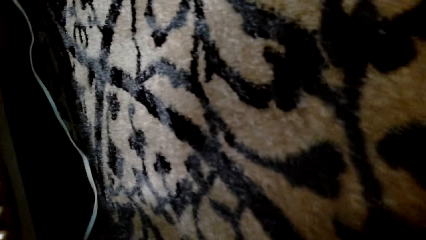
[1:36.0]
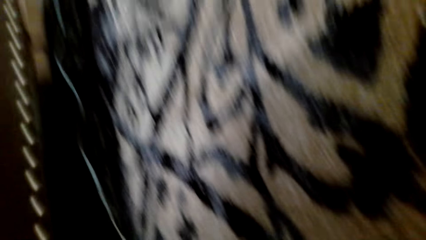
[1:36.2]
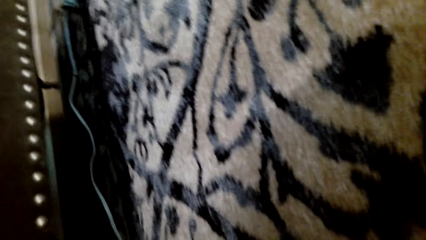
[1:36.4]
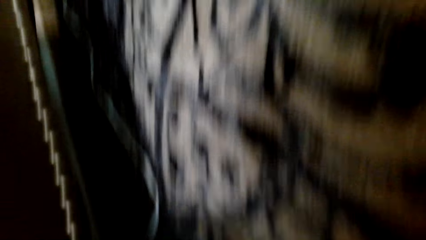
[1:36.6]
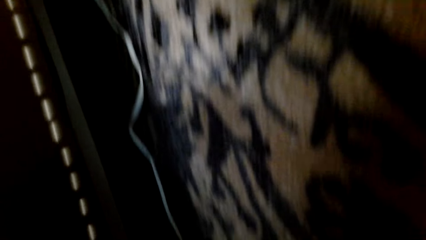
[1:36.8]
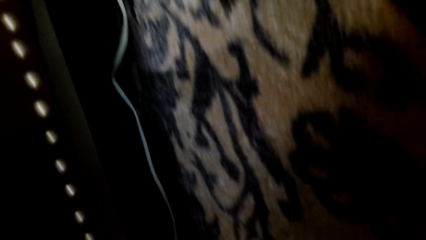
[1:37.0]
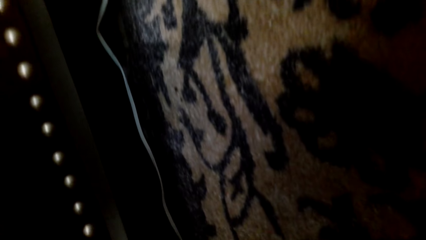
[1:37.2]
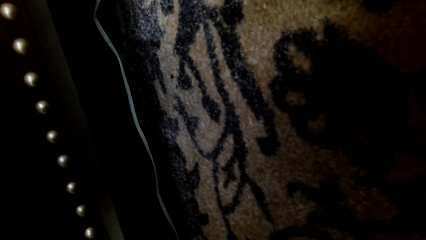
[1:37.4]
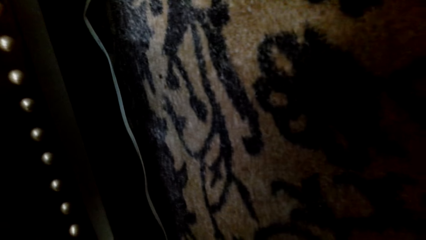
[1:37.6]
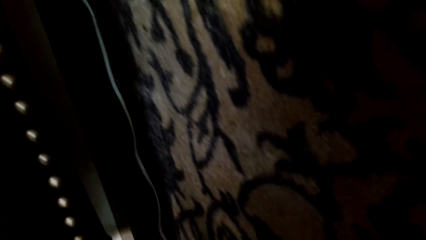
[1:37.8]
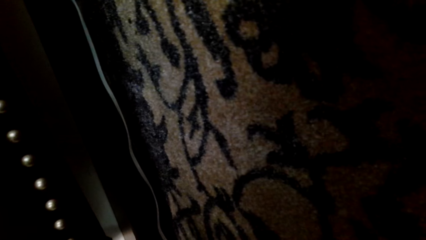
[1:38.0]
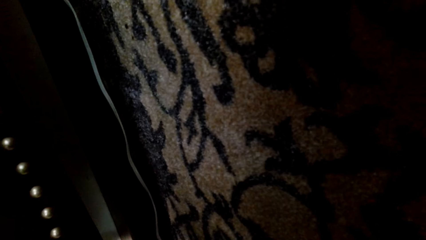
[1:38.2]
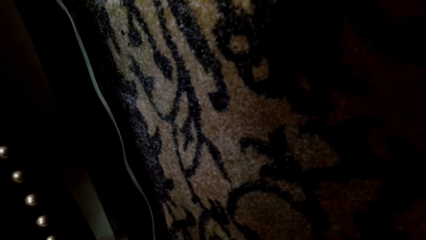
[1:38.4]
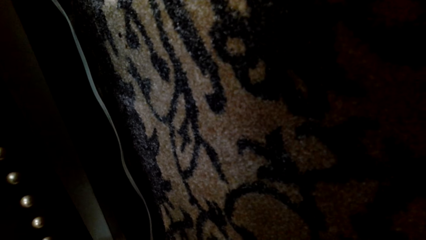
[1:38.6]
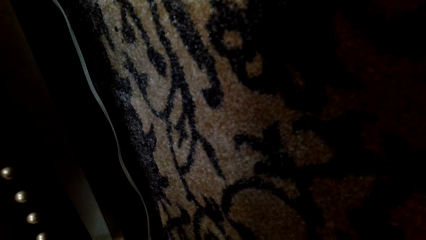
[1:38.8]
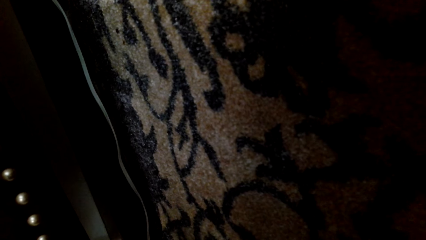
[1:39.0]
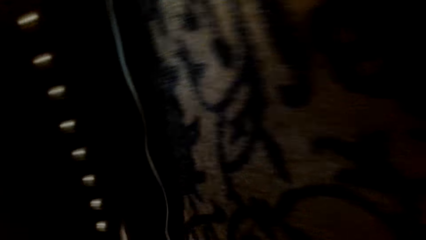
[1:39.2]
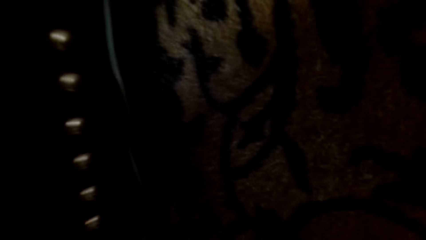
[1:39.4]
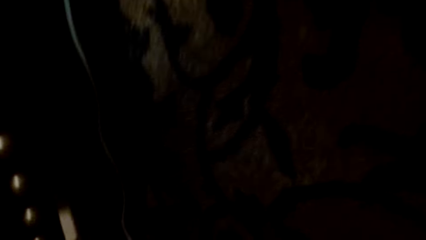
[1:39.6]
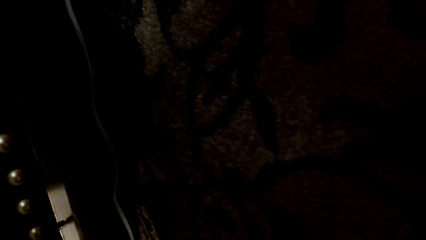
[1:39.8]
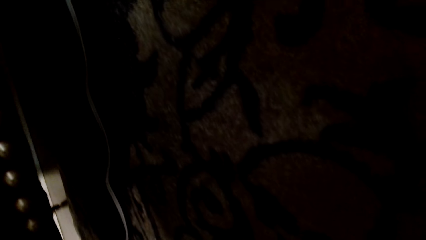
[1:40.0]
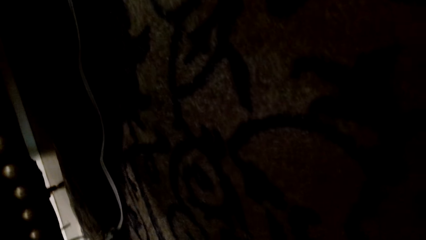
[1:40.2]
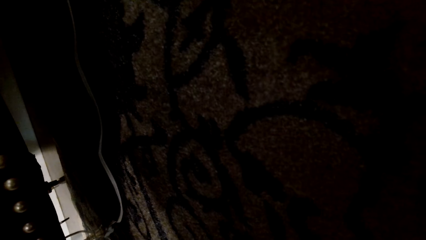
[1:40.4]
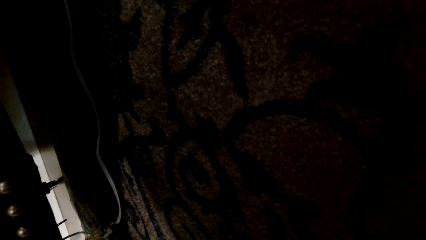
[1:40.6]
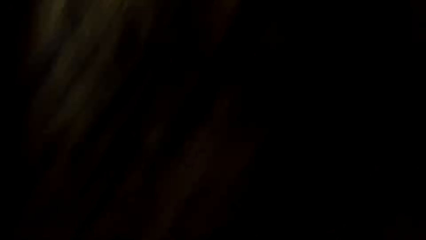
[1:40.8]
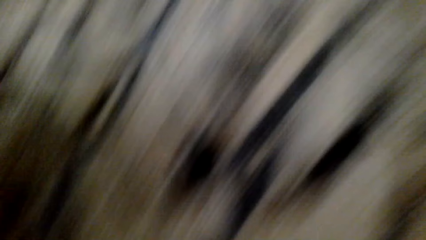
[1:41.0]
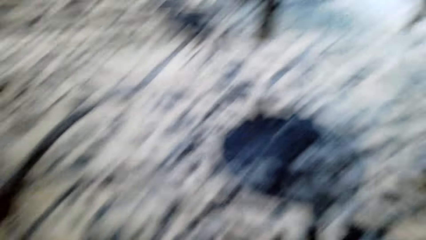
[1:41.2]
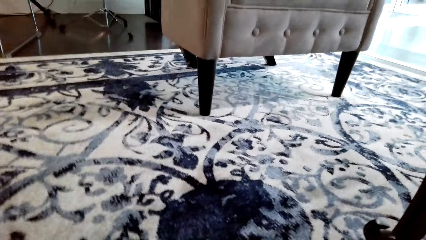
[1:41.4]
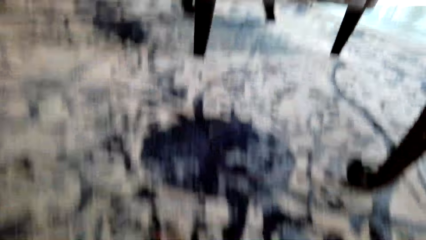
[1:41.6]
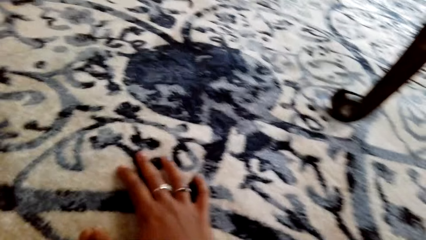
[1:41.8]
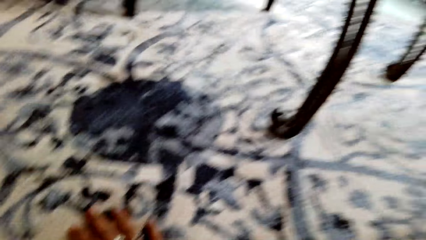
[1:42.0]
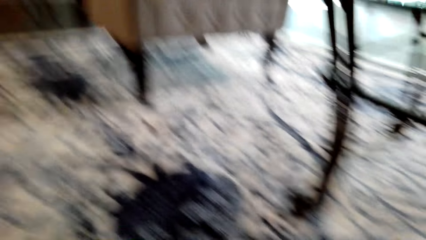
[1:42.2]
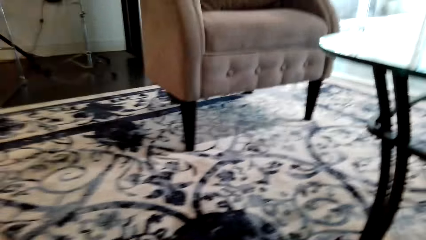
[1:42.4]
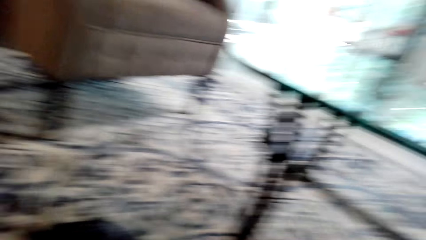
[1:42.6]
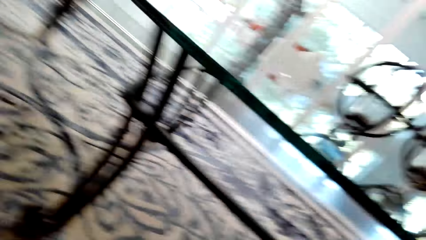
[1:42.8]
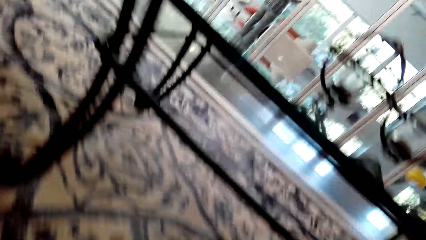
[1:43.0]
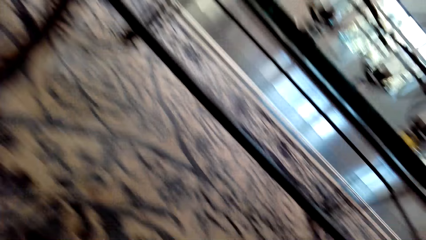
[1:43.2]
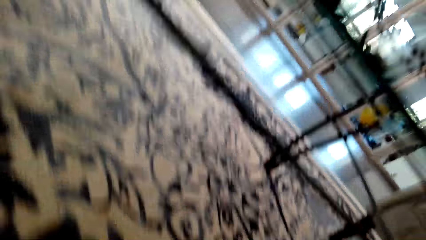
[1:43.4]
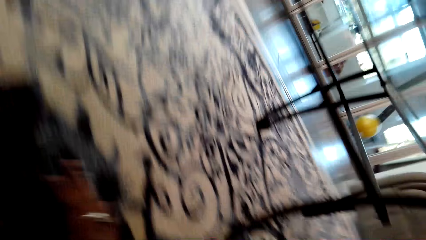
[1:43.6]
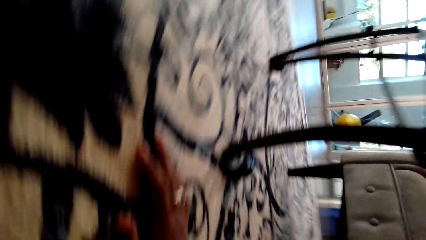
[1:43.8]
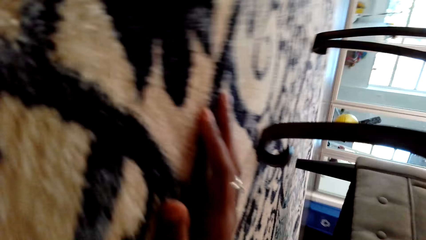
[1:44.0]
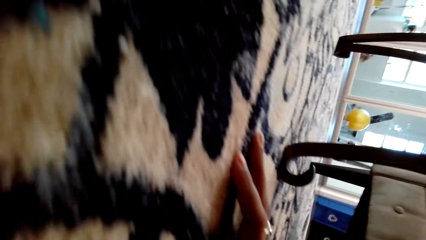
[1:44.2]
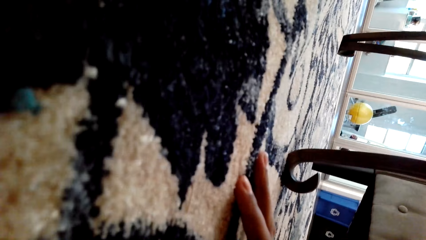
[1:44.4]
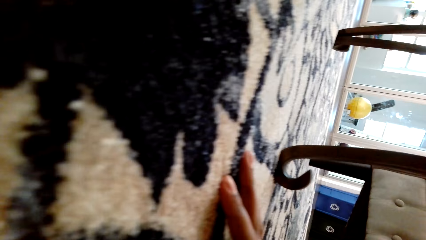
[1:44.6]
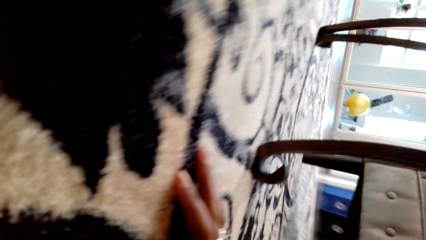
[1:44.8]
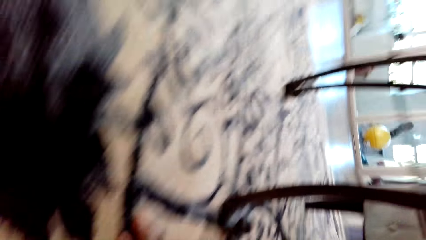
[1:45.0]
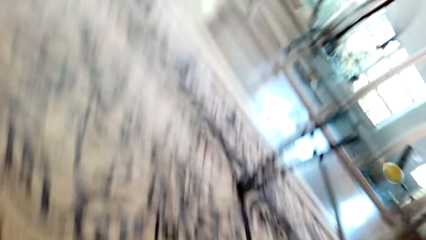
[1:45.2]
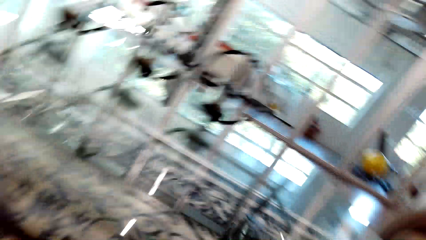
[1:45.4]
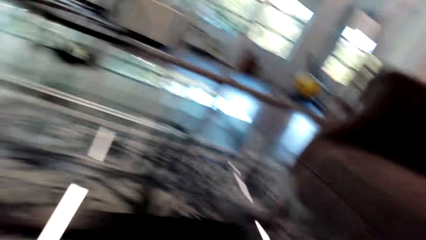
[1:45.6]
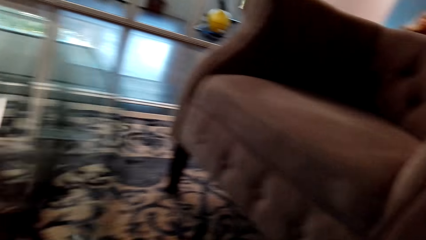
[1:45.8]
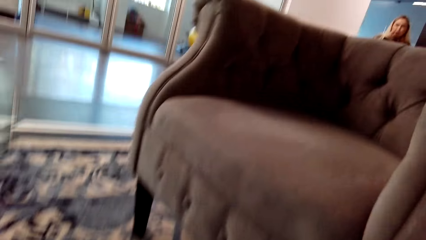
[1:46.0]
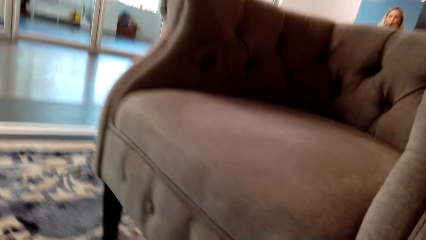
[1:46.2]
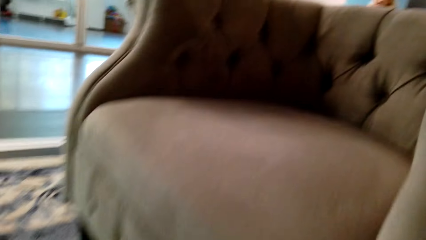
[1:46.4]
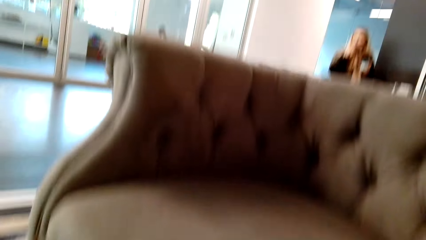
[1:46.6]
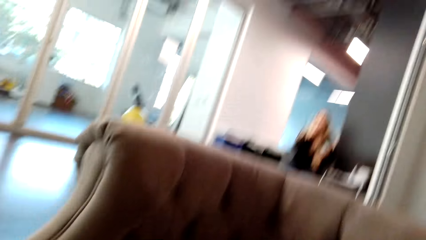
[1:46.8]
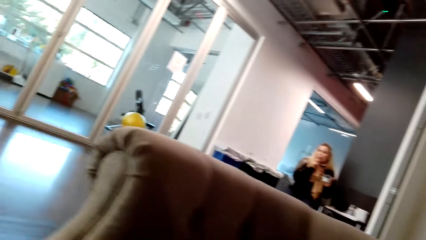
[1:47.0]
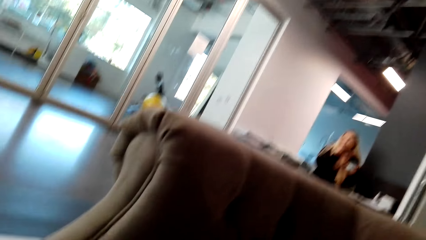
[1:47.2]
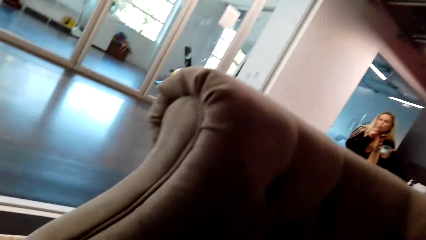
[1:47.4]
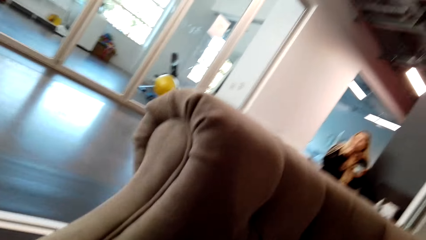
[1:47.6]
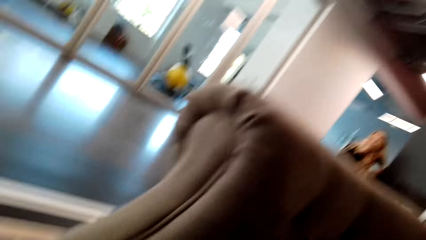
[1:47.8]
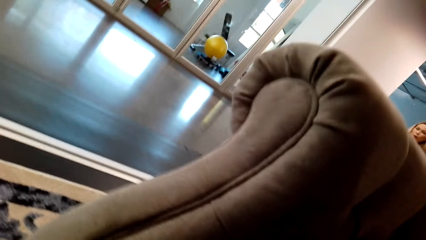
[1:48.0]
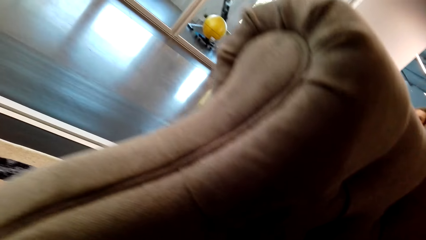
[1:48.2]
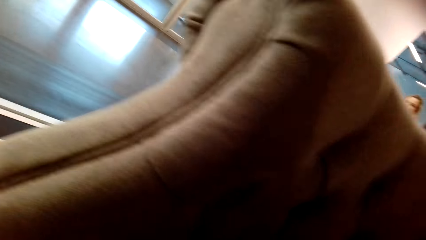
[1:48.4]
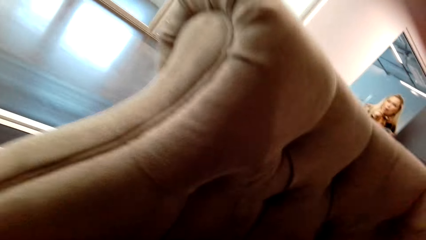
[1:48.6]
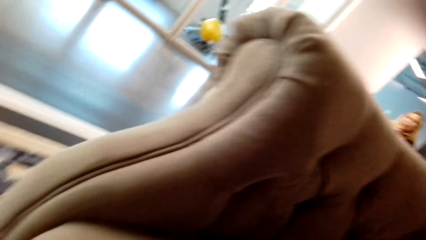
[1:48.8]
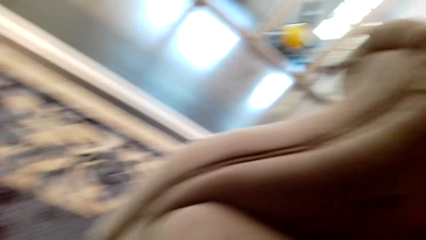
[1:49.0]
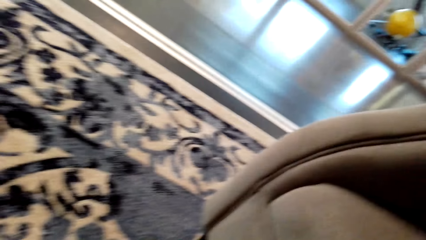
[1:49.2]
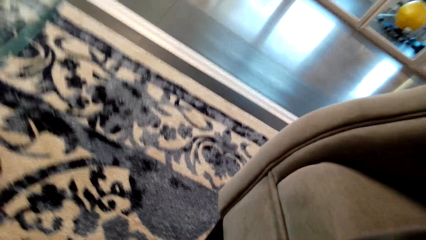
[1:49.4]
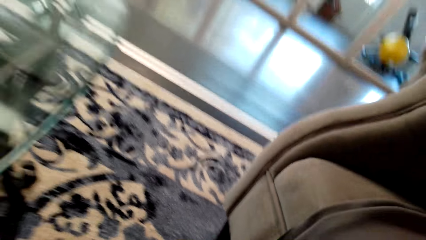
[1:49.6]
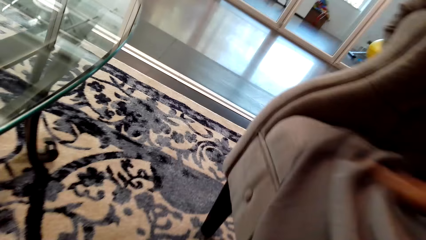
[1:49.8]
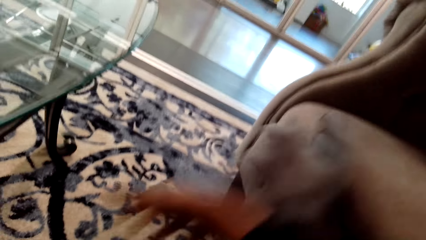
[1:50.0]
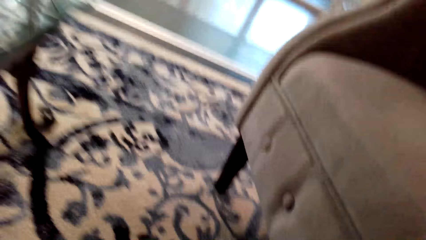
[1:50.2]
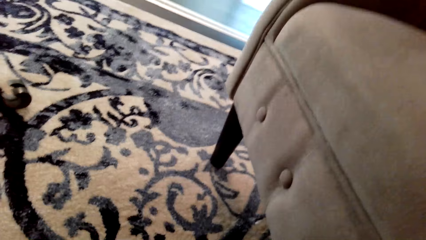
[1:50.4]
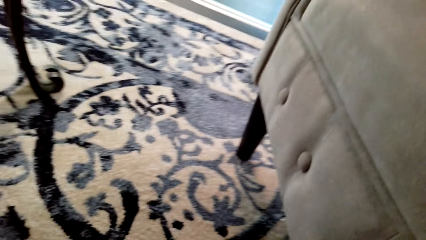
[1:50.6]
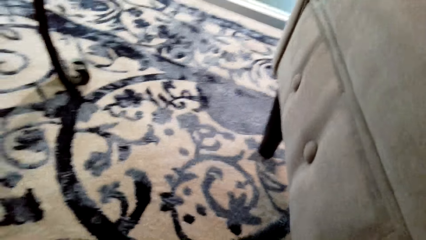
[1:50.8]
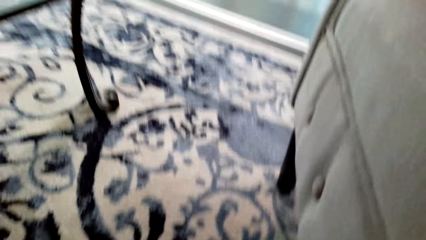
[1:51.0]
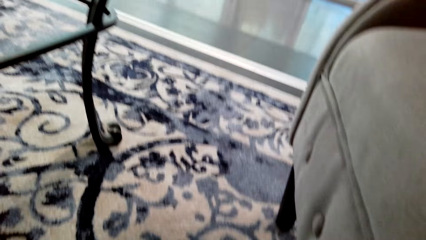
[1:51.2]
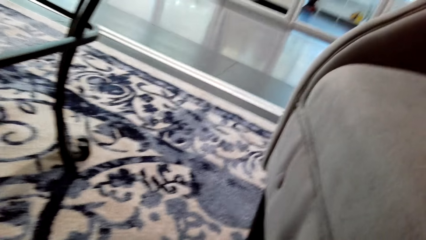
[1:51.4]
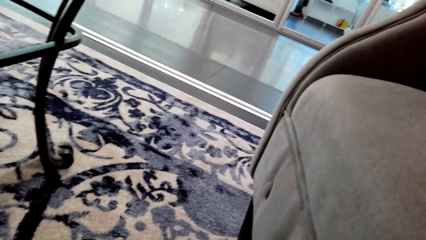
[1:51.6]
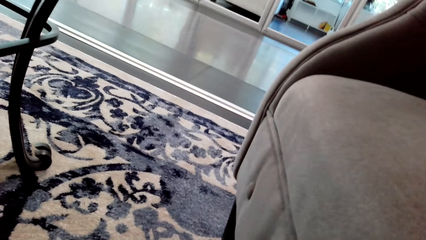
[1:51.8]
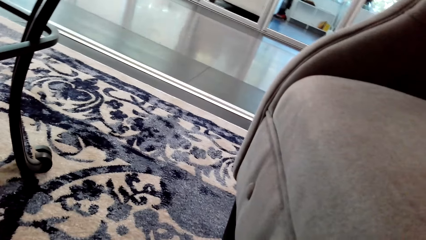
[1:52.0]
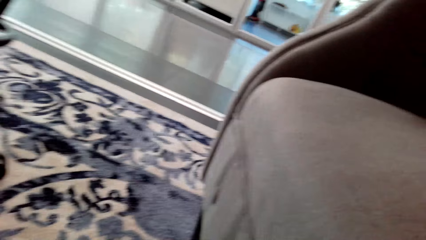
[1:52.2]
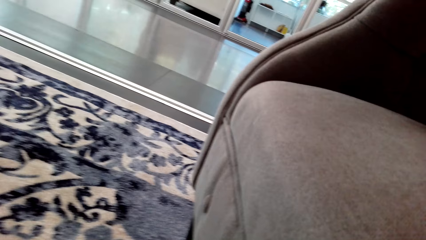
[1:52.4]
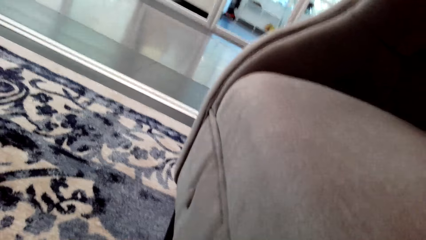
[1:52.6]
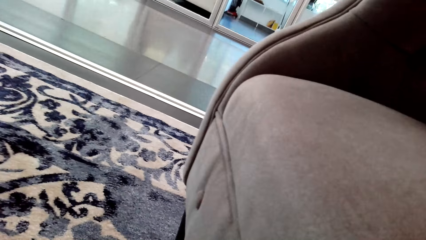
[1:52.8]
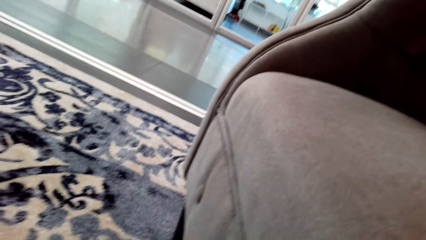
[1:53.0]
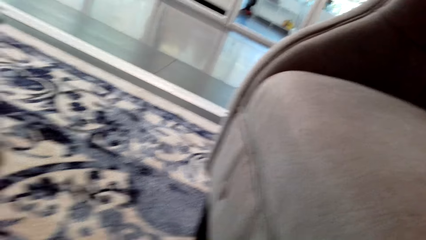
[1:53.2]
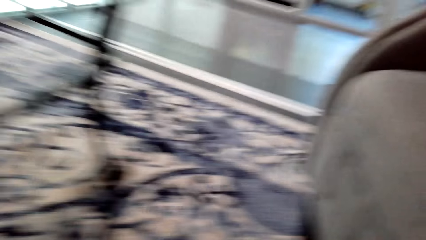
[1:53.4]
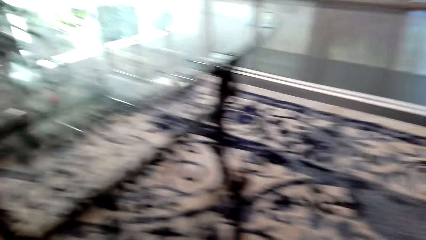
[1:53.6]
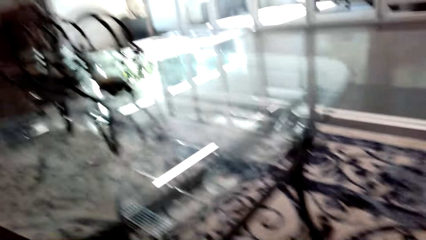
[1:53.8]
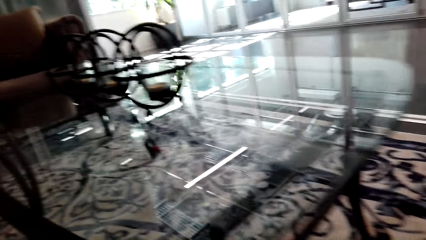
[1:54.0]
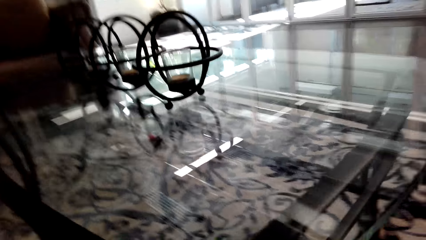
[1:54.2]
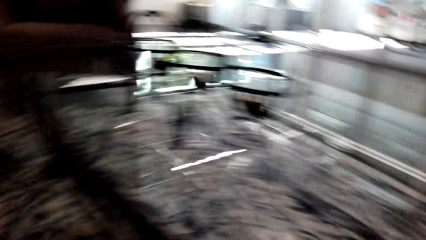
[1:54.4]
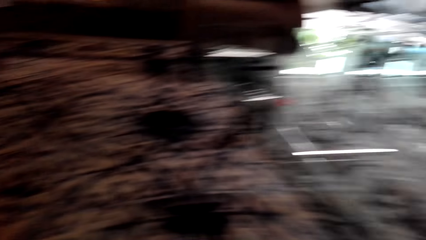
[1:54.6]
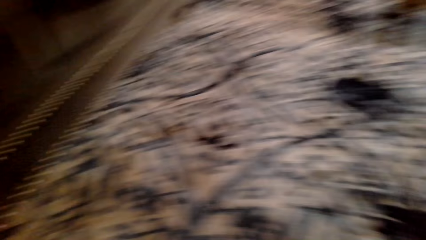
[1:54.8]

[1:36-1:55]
The camera wearer looks under the sofa. They turn to the table. They look under the table. They look around. They turn to the single seater. They touch the carpet.
